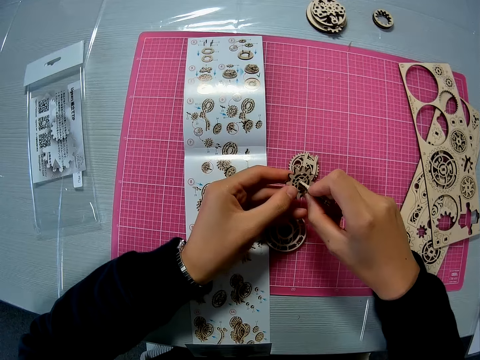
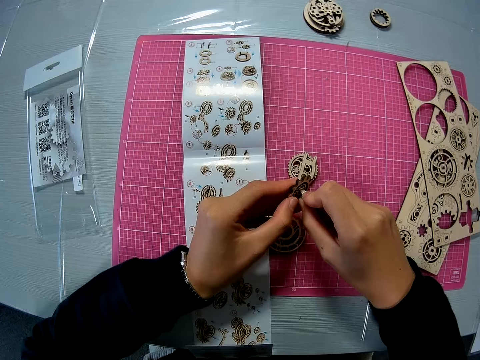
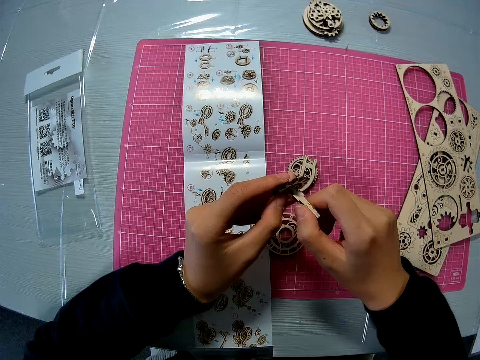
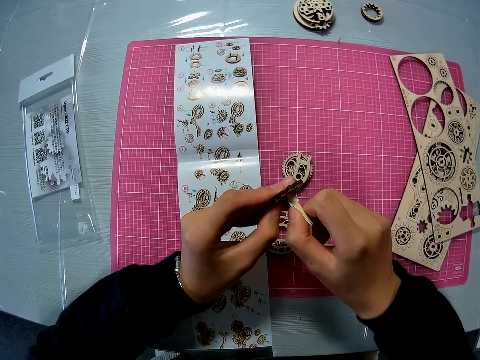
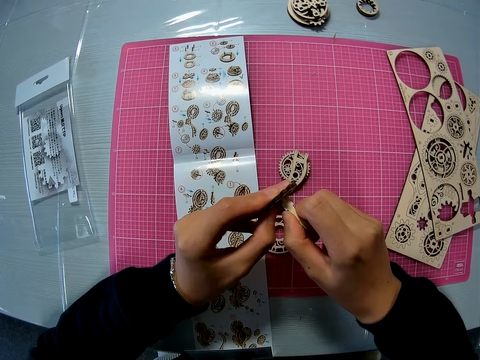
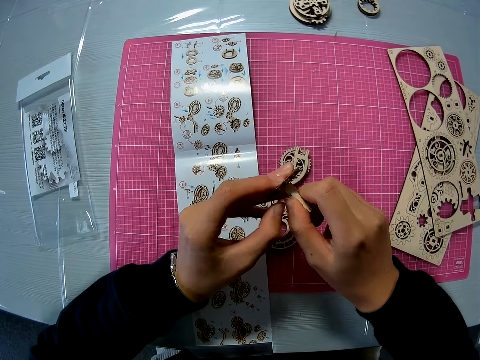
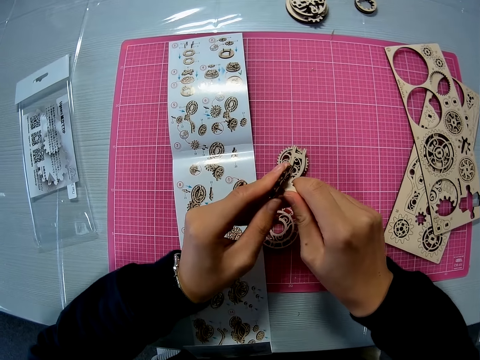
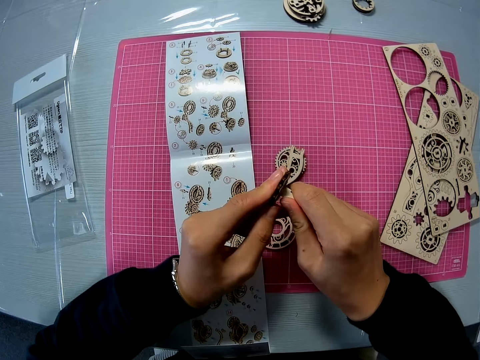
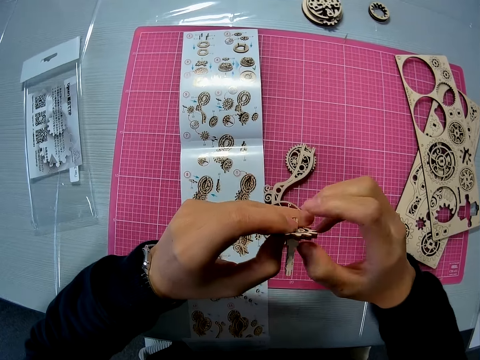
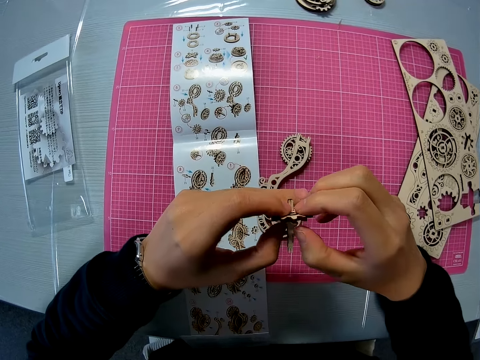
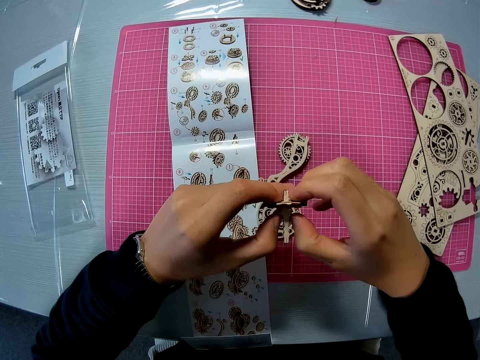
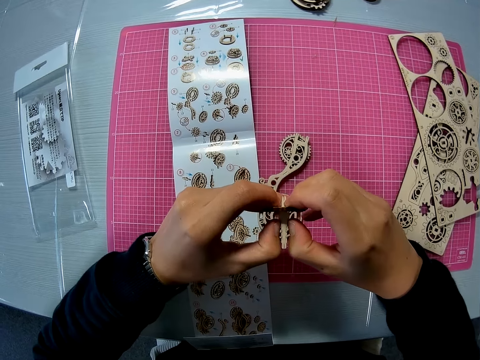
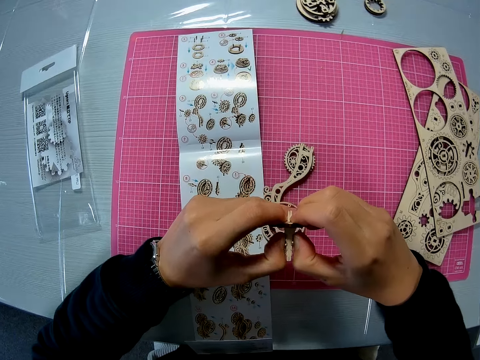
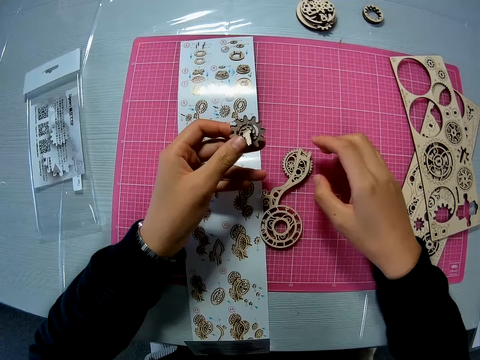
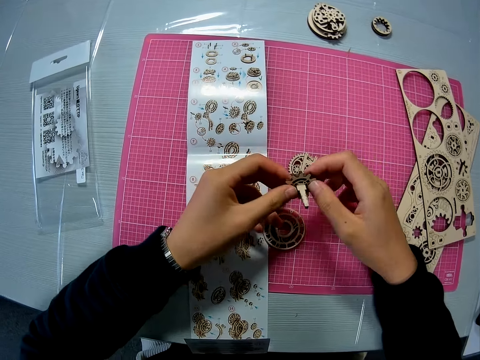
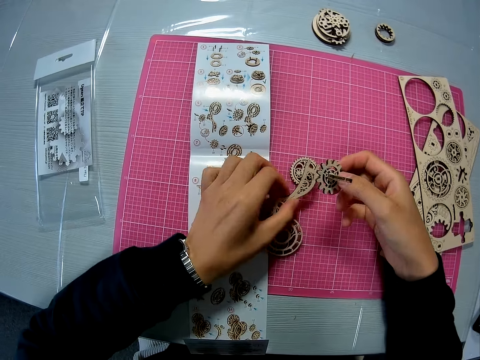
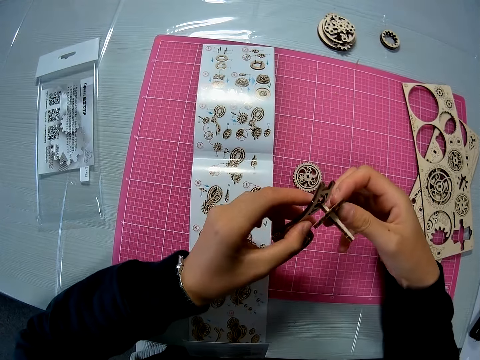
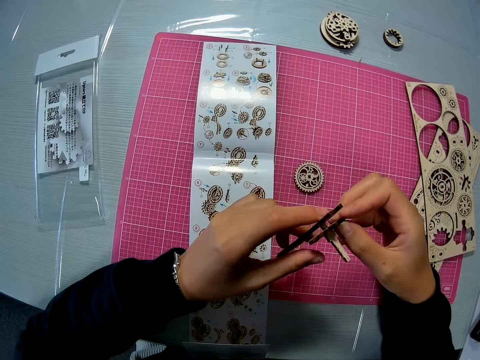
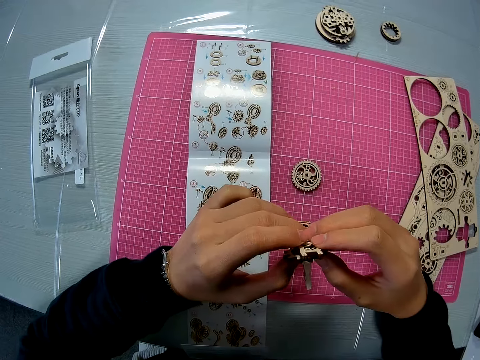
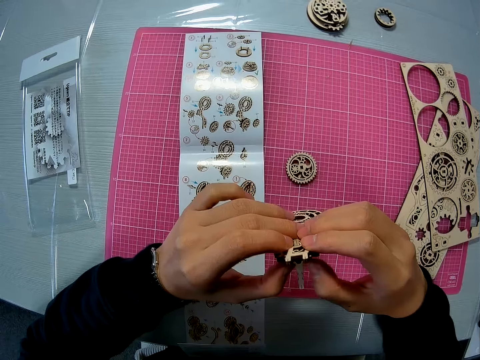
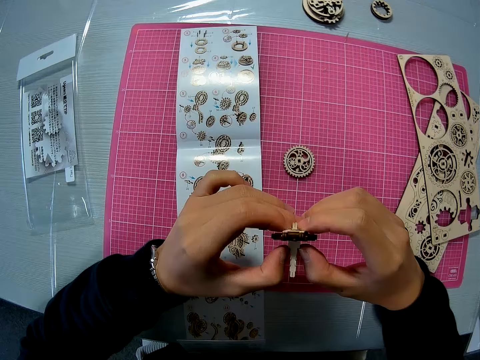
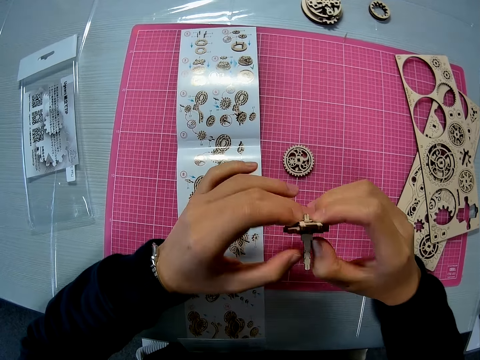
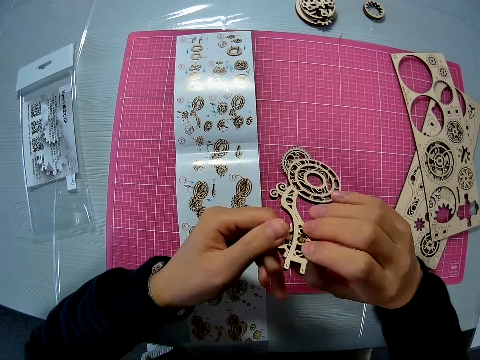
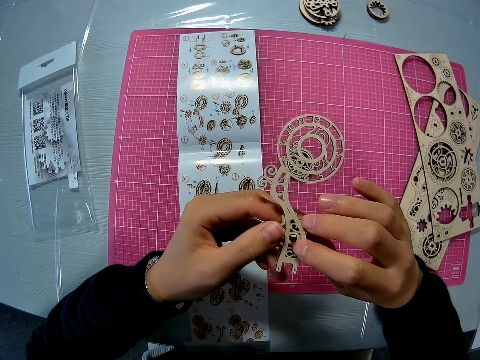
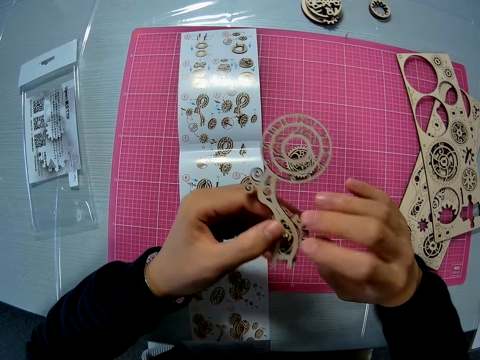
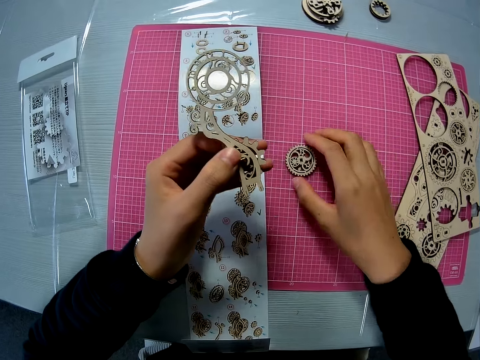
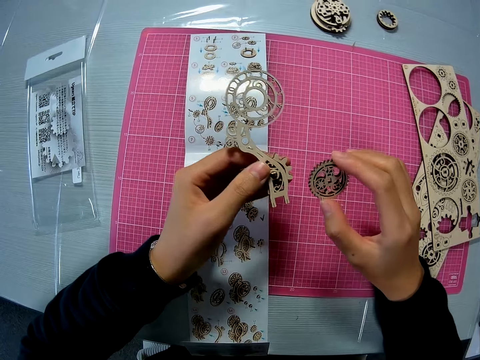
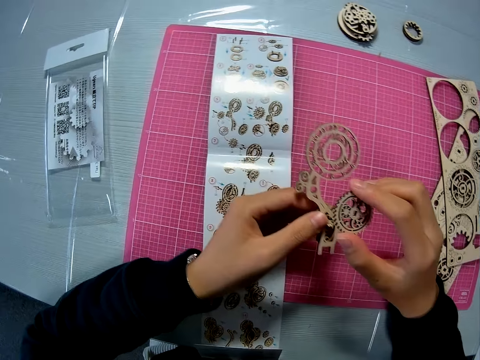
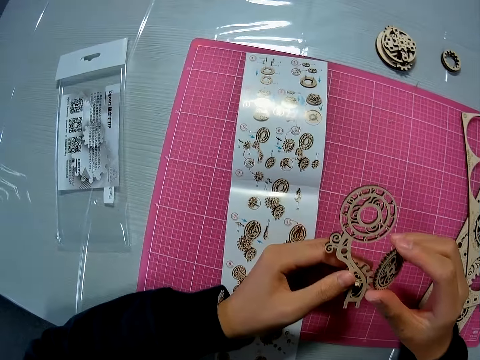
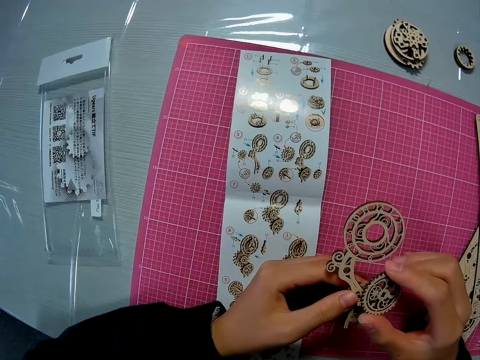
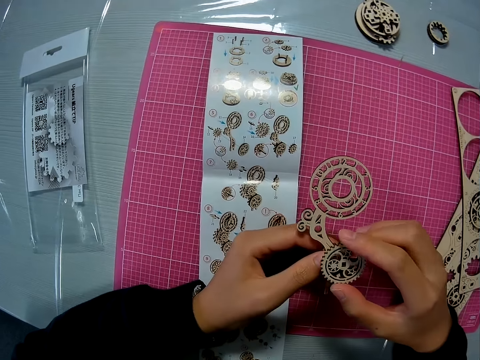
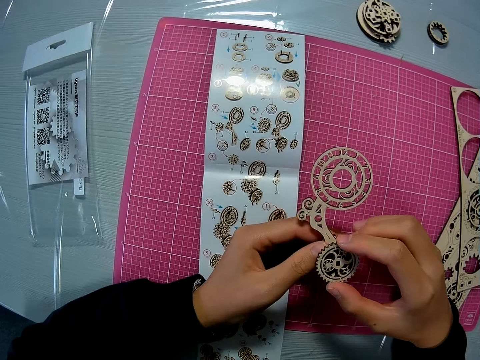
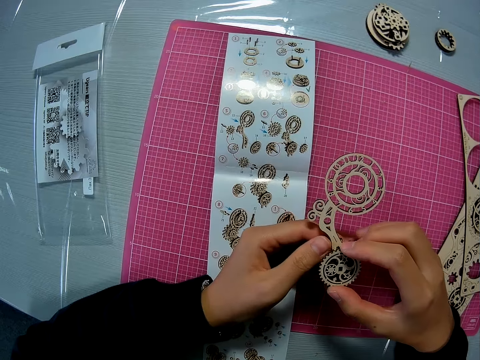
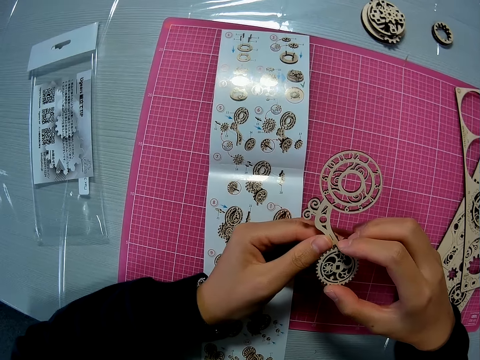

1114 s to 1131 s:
The camera wearer joins two puzzle pieces together. They turn a piece of laser cut craft, fix the laser cut craft and turn the laser cut craft. They remove one hand from the laser cut craft. They turn the laser cut craft and hold the laser cut craft with both hands. They move the laser cut craft. They remove one hand from the laser cut craft. They pick another puzzle piece from the puzzle pieces on the pink sheet. They hold the laser cut craft. They attach the puzzle piece to the joined puzzle pieces with both hands. They turn the laser cut craft, move the laser cut craft and remove one hand from the laser cut craft. They pick up a puzzle piece from the pink sheet. They hold the laser cut craft, move the laser cut craft and turn the laser cut craft. They try attaching the puzzle piece to the joined puzzle pieces with both hands.

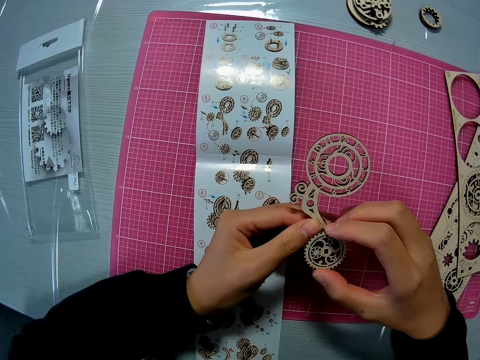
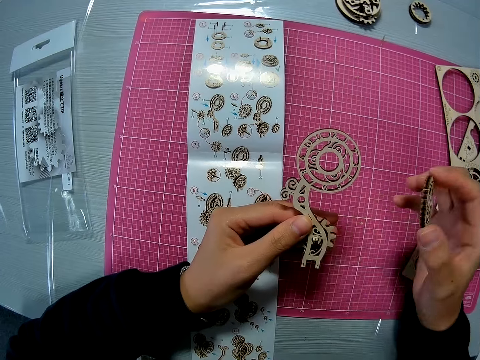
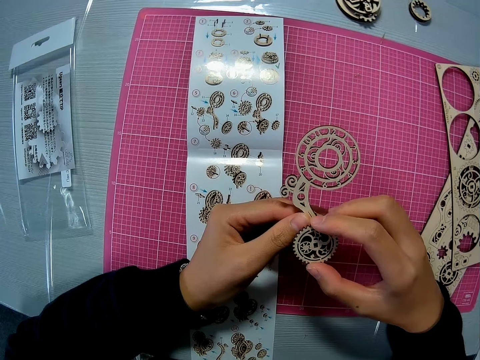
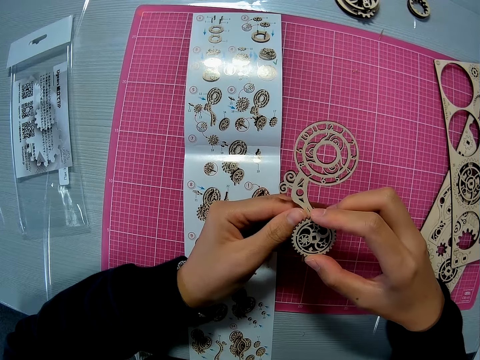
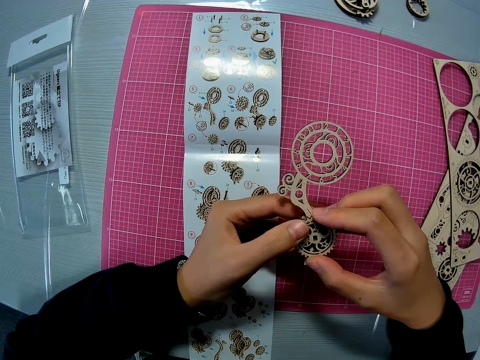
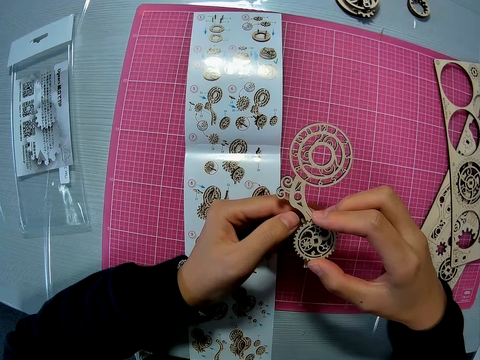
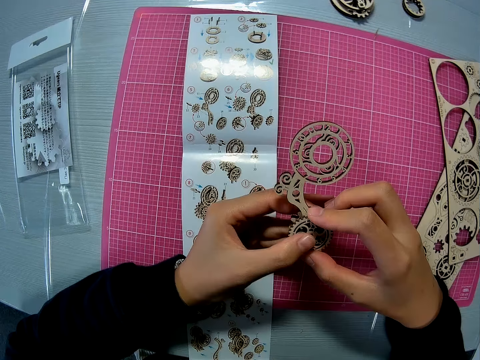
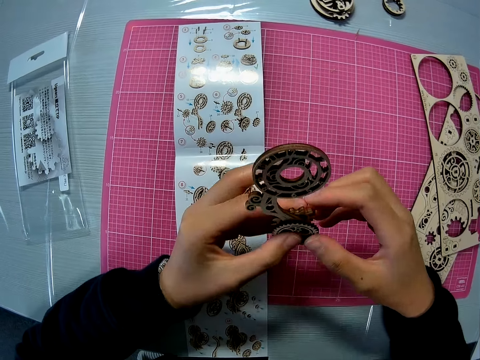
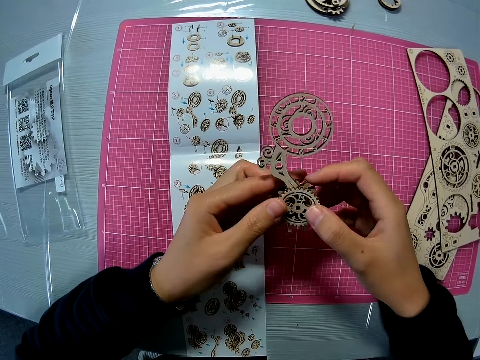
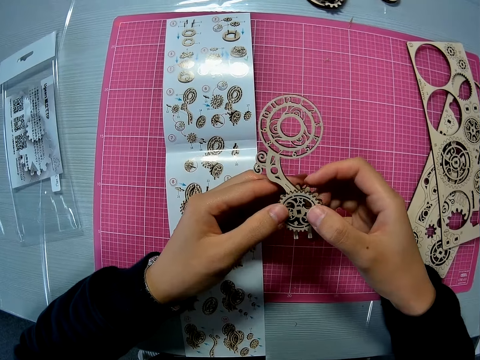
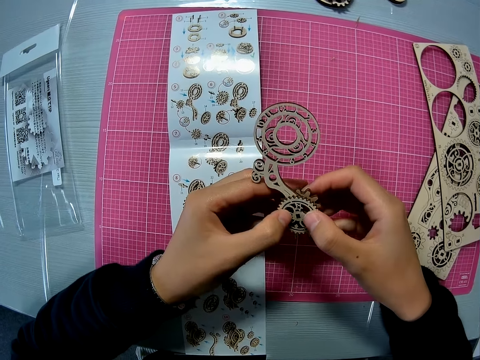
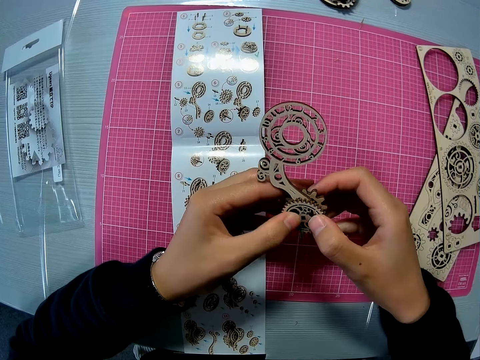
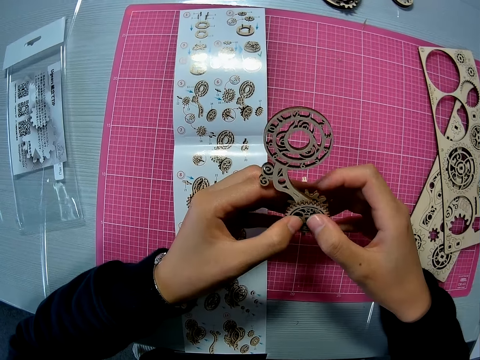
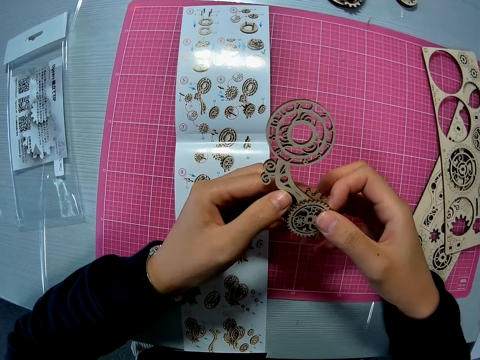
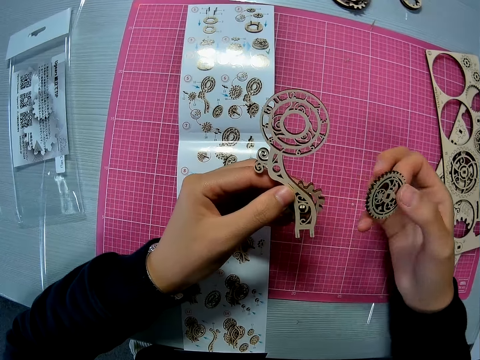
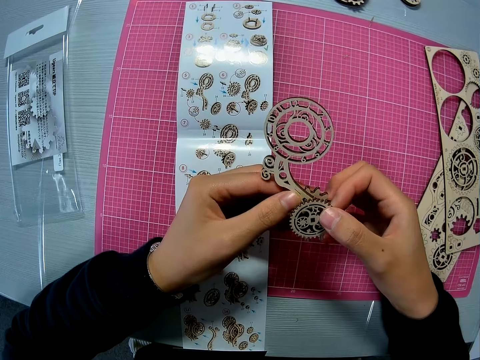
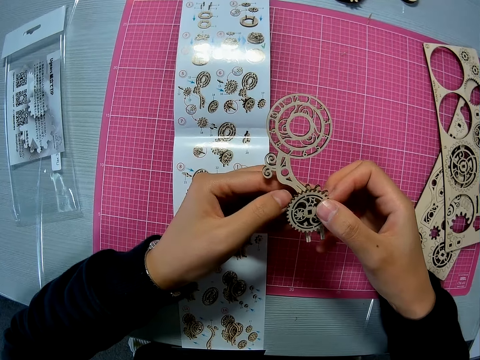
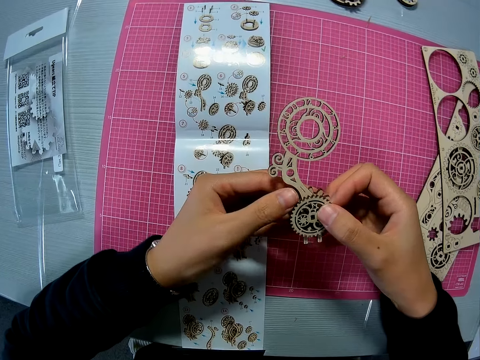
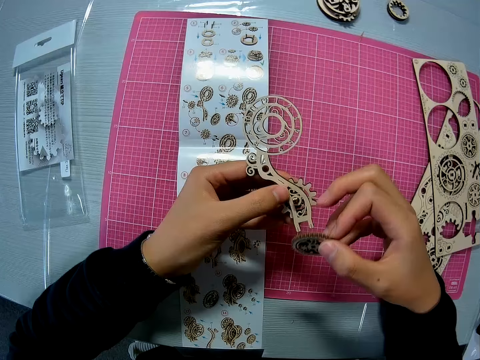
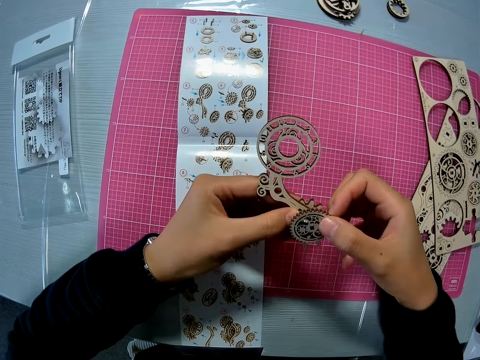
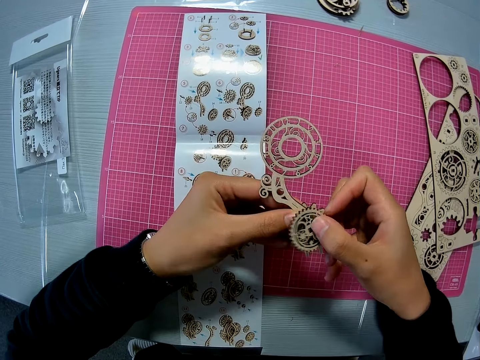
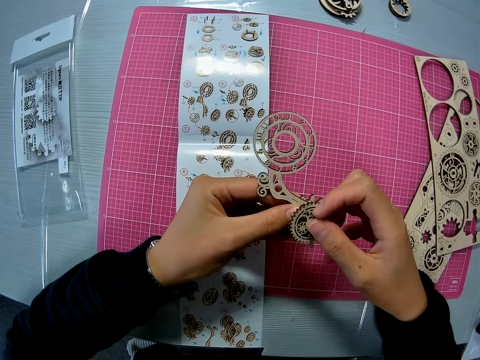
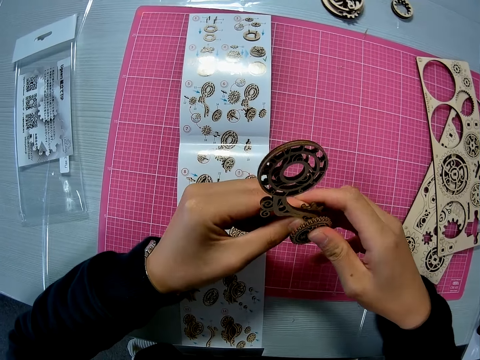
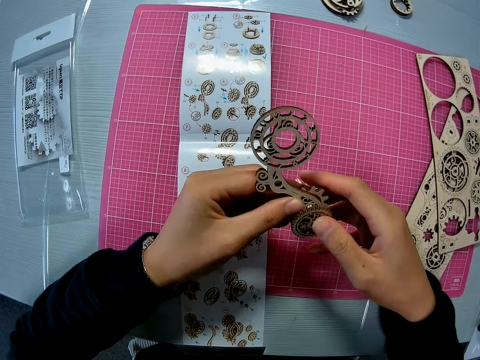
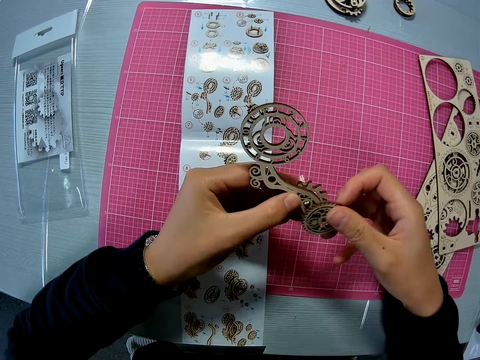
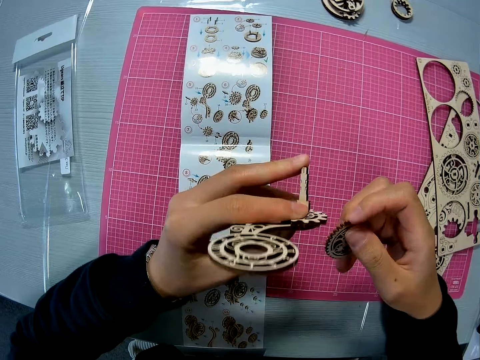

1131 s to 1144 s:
The camera wearer lifts a piece of laser cut craft. They move the laser cut craft, fix the laser cut craft, turn the laser cut craft and move the laser cut craft. They remove the laser cut craft and fix the laser cut craft. They remove the laser cut craft and fix the laser cut craft. They turn the laser cut craft. They adjust the joined puzzle pieces. They remove the laser cut craft.
